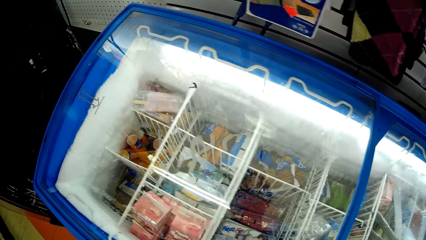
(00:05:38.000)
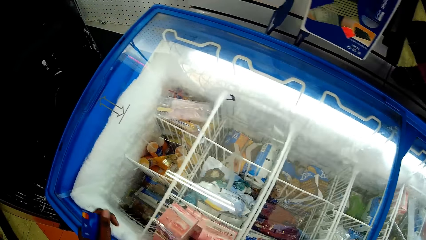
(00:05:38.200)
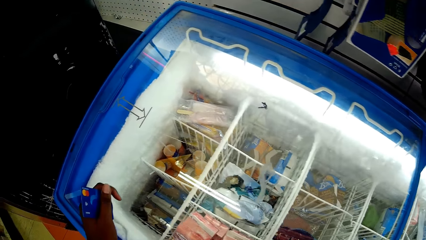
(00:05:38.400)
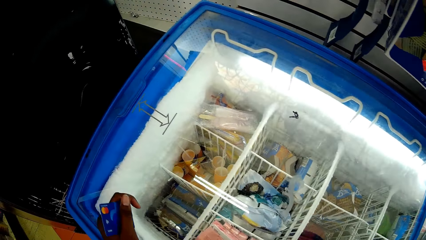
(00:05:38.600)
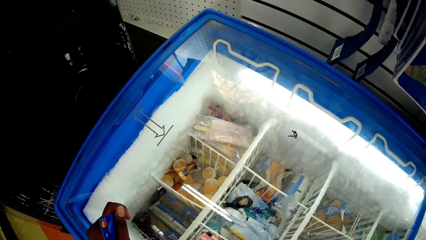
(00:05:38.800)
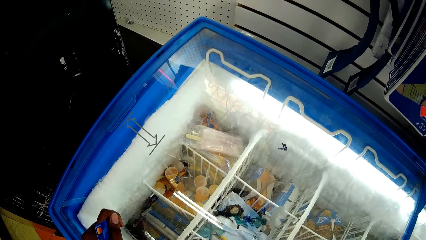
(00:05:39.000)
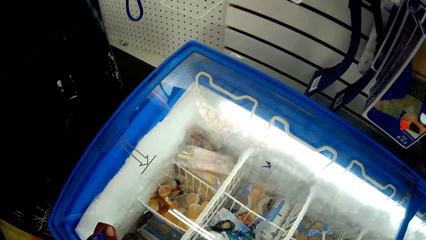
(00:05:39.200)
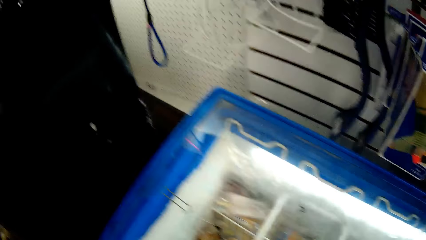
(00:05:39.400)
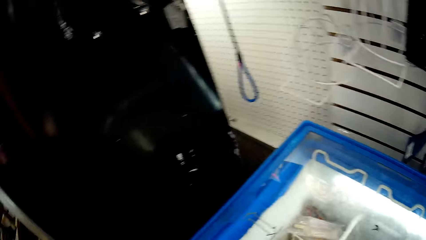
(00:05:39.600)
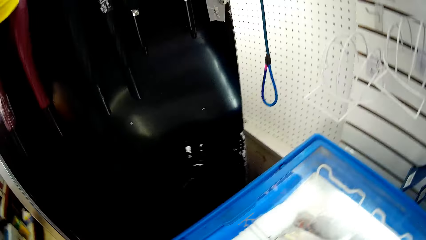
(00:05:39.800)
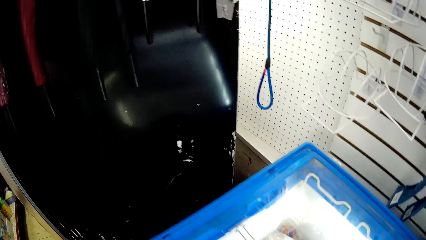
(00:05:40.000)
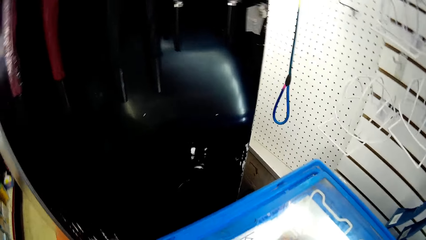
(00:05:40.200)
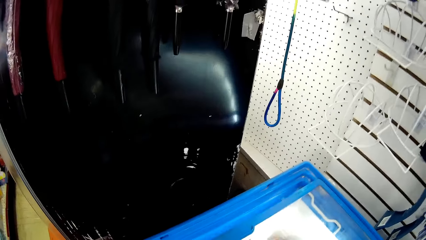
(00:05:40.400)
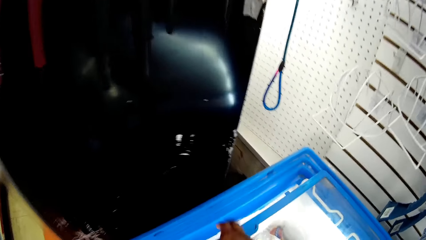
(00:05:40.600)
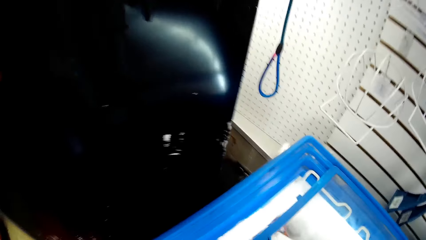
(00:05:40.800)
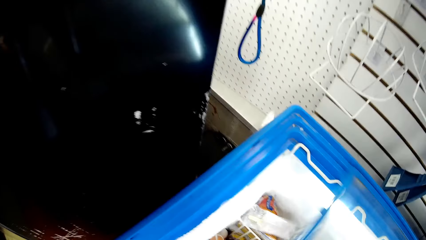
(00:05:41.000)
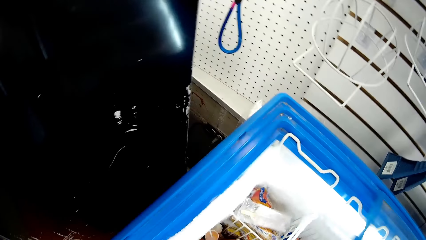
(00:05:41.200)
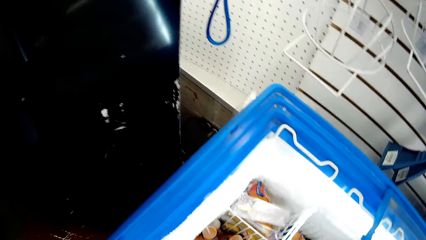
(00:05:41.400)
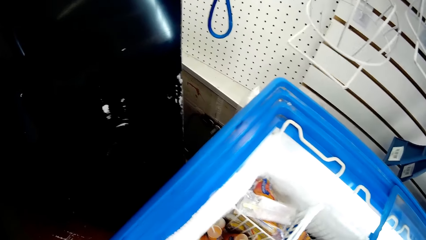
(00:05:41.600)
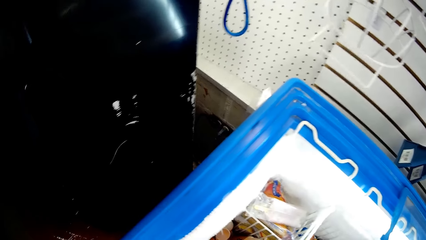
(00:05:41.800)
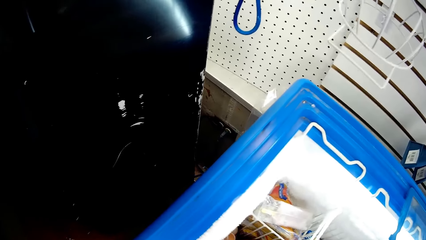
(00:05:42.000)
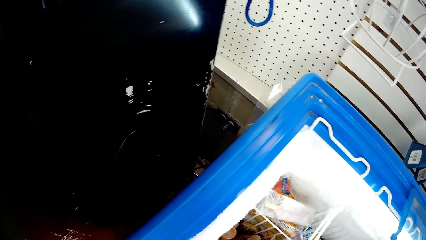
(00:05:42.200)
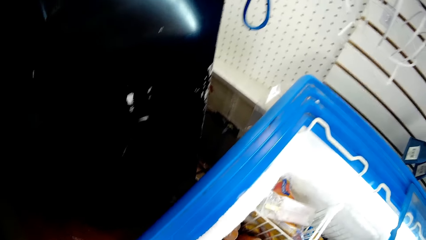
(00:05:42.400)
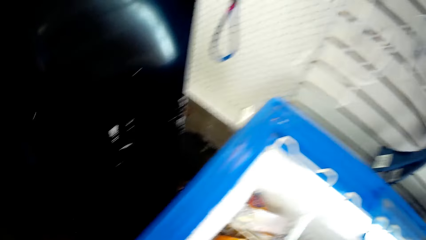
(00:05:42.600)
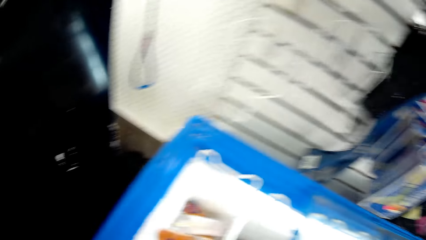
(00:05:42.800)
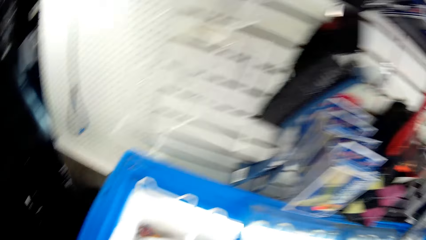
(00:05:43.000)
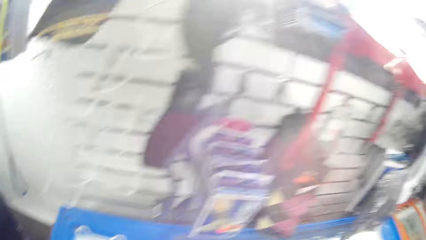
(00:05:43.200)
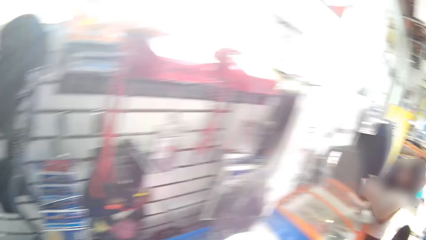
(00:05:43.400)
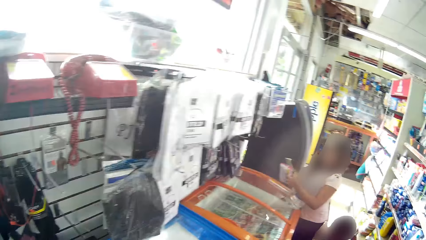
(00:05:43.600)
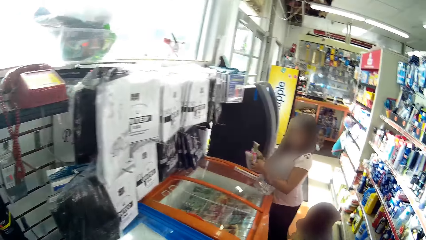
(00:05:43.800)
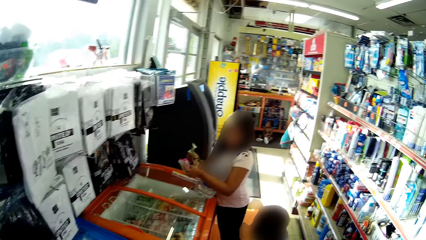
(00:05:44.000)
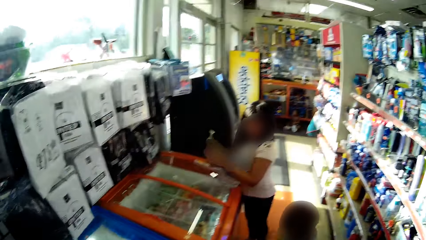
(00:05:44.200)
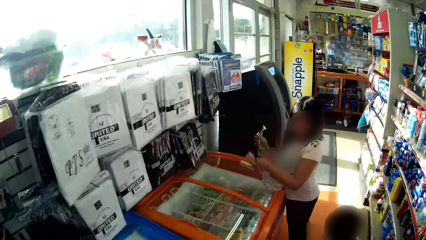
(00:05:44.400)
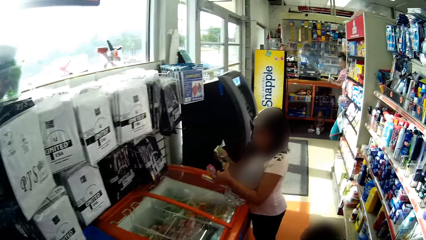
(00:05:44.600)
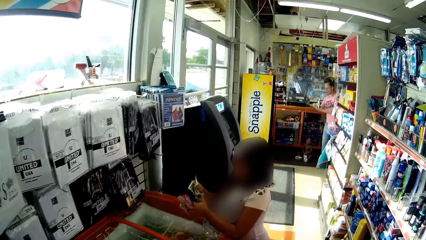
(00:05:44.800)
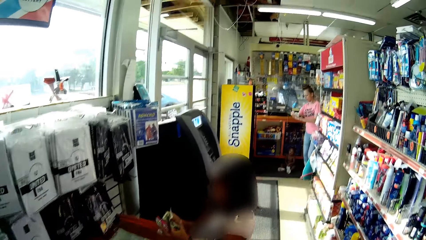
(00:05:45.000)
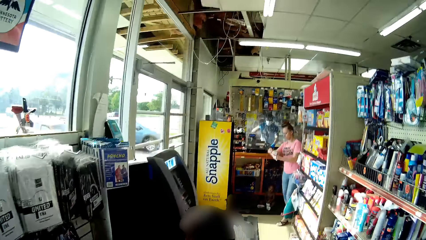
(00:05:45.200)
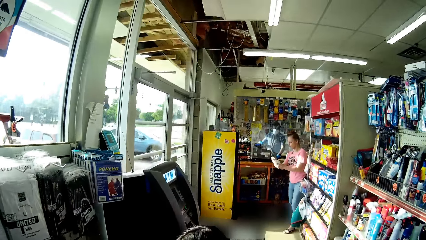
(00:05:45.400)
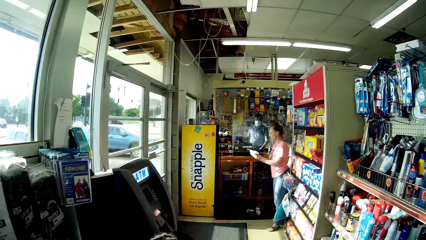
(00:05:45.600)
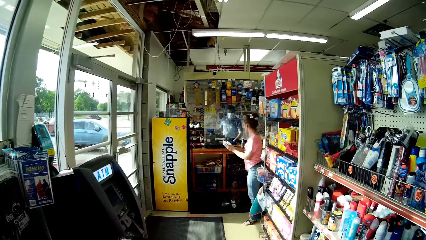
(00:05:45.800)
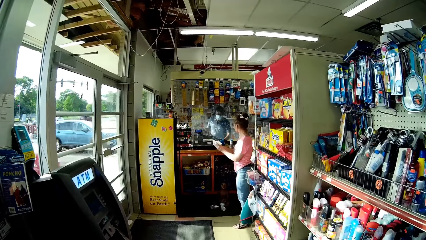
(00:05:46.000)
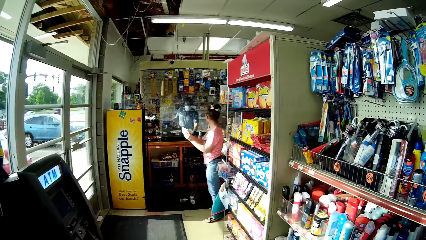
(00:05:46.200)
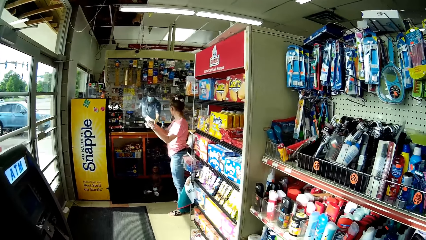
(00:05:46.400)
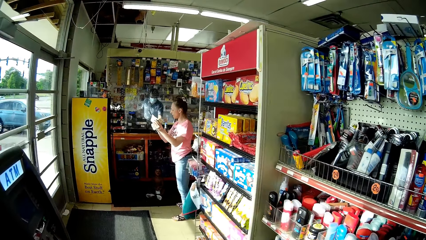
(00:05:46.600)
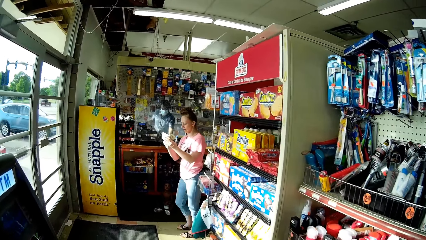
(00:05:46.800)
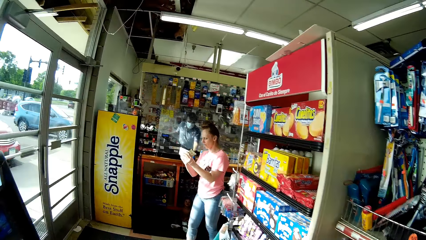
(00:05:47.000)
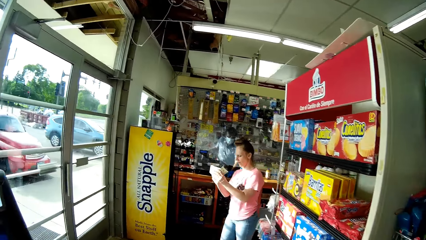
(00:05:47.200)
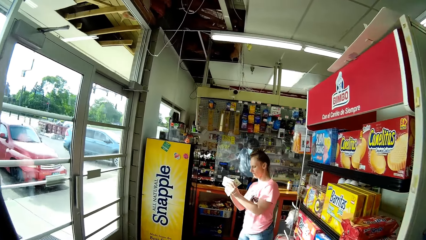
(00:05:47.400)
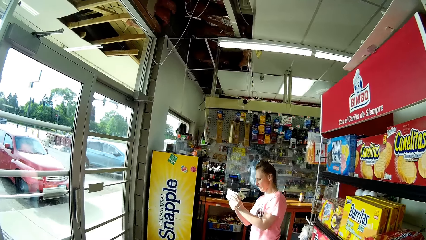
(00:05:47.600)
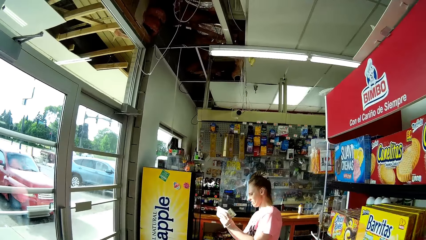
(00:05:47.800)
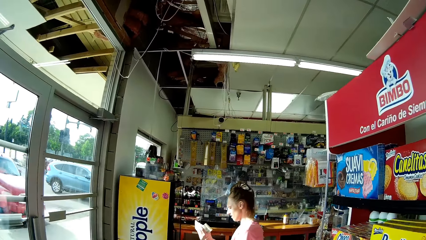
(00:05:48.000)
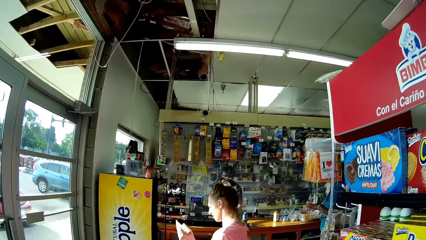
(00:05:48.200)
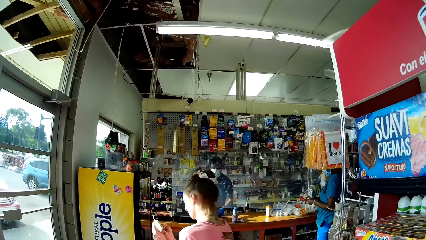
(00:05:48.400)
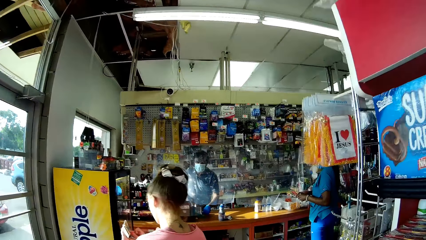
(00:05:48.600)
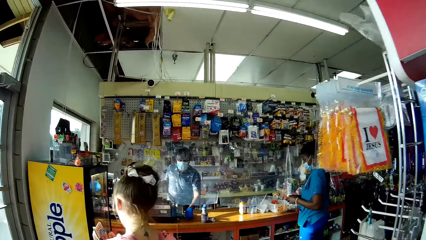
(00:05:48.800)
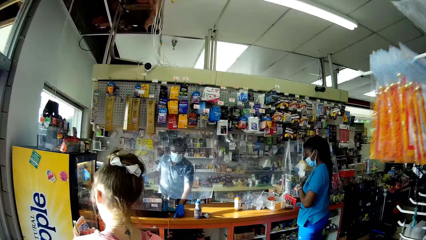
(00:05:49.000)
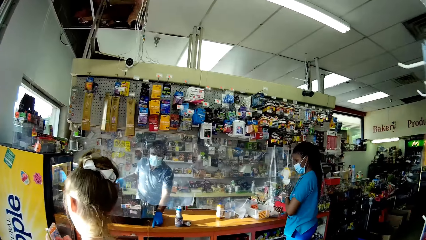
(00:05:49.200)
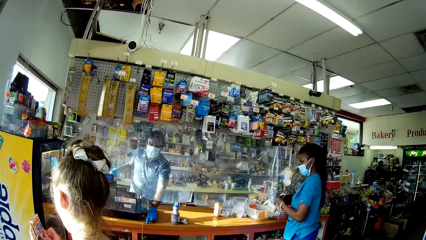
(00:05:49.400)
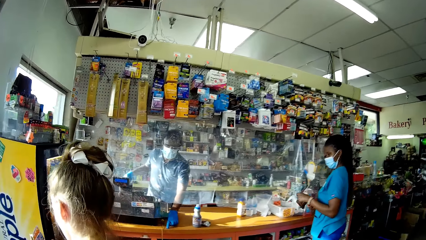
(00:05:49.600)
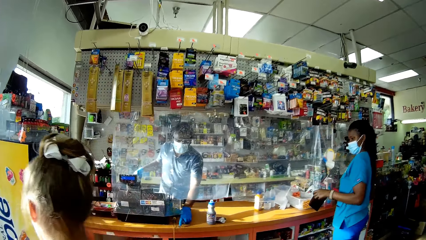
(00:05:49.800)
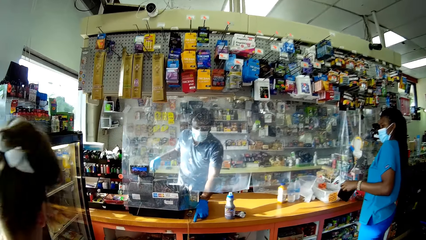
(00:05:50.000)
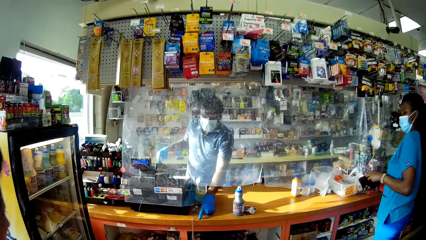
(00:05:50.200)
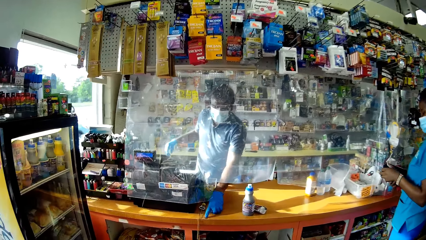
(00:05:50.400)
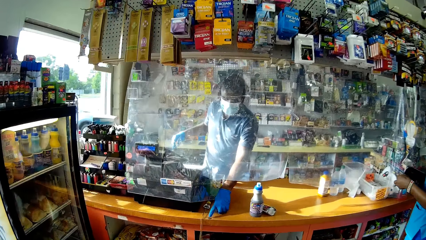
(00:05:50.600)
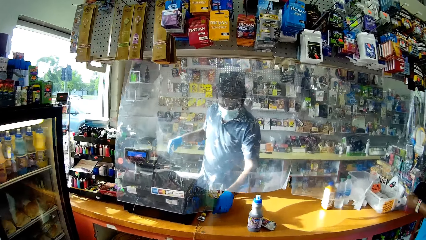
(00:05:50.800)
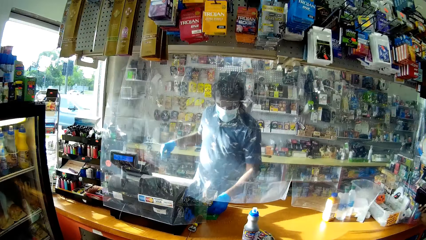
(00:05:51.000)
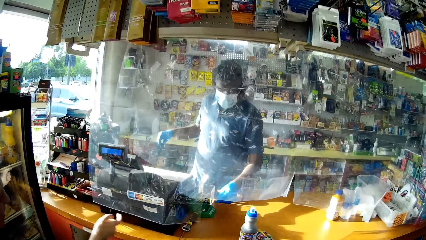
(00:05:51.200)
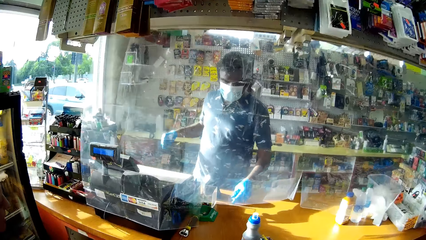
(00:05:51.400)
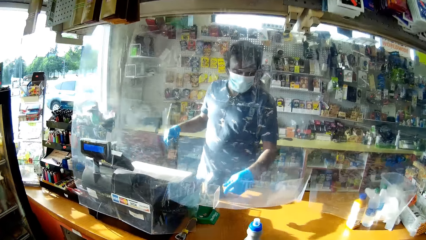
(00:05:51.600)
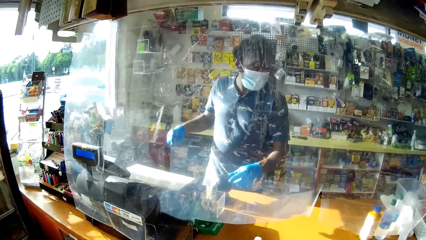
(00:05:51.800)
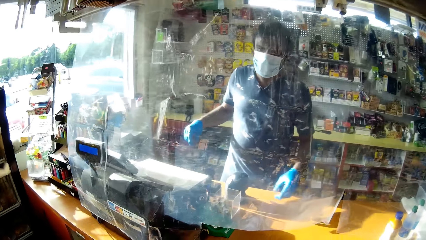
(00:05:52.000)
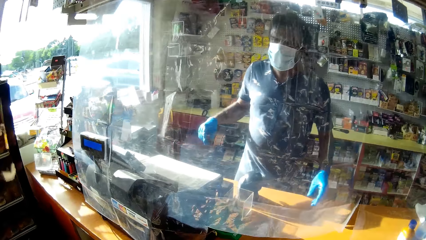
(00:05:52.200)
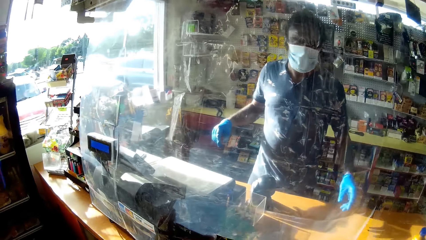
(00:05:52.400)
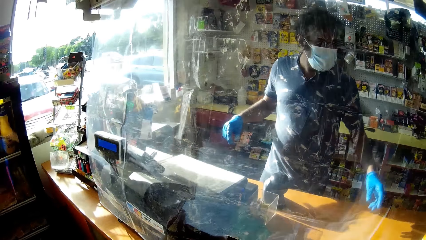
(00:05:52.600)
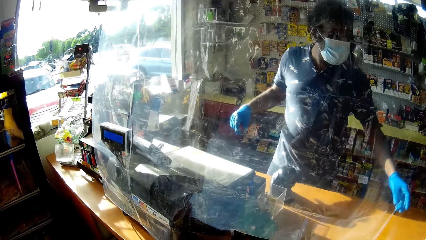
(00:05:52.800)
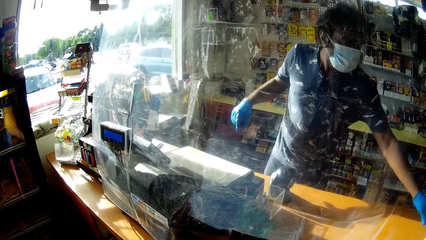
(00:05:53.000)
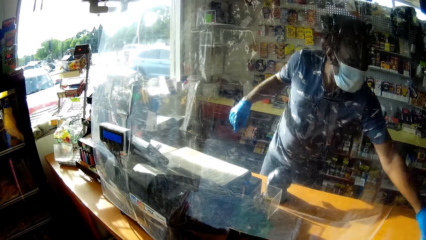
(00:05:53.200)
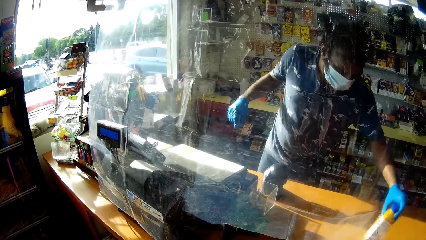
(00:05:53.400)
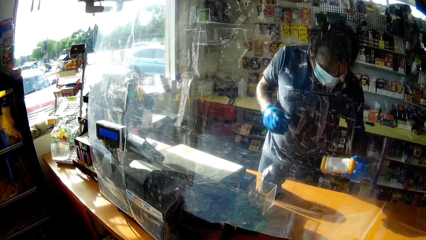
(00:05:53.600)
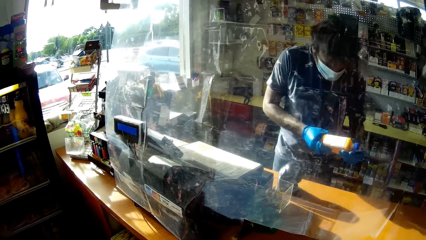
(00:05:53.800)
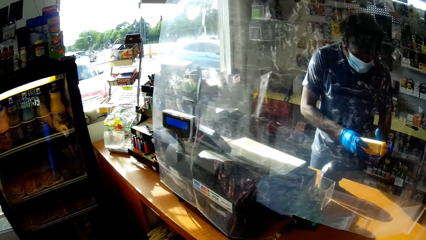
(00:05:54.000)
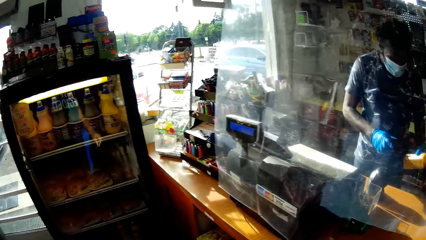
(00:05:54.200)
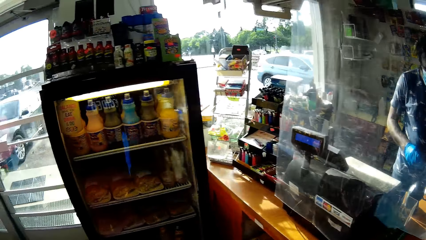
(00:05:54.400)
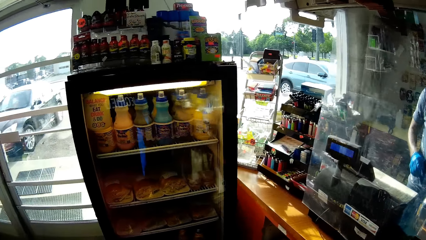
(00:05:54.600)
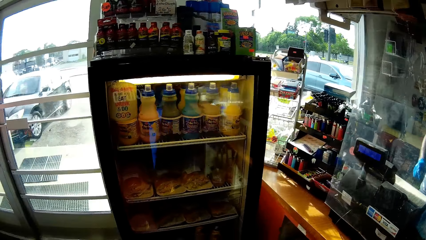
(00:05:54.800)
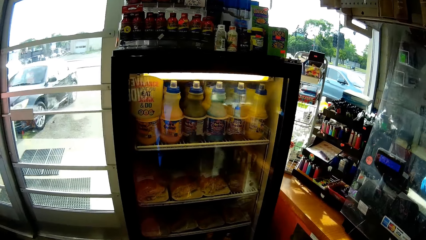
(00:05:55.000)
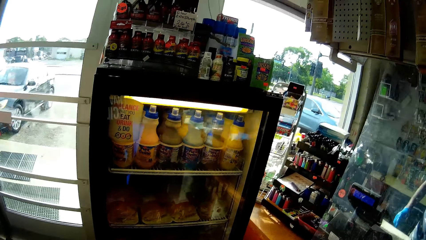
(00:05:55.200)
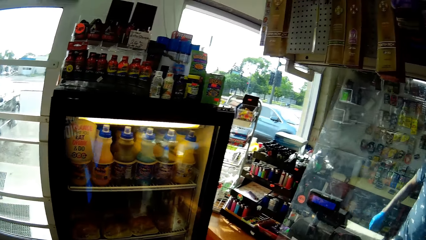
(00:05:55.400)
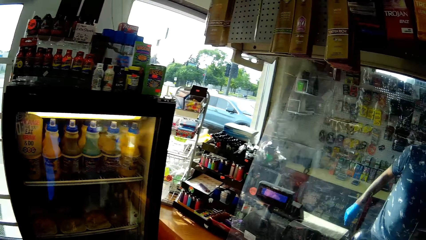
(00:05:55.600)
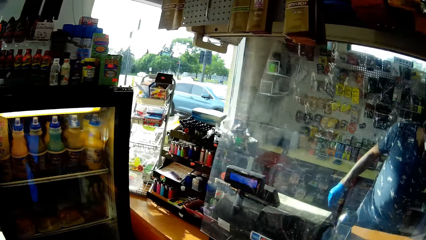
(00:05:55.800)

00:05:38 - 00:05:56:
The camera wearer places her left hand on a deep-freezer. She slides open the deep-freezer with her right hand. She slides it open again. She picks up ice cream. The girl holds cookies in her hands. The camera wearer talks to the boy and walks towards the counter. A woman walks towards the refrigerator with dollar bills in her hands. The woman talks to the cashier. The cashier talks to the woman. Another woman operates a phone in her hands. The cashier points to the countertop with his gloved left hand. The other woman picks up a purse from her right arm with her left hand. The cashier touches a green container on the countertop with his gloved left hand. The cashier picks up a yellow bottle from the countertop with his gloved left hand. The cashier holds the yellow bottle with his gloved hands.
